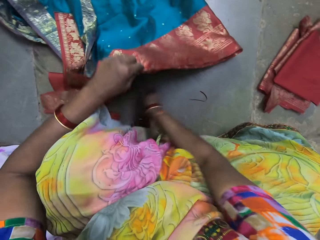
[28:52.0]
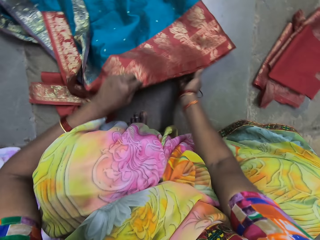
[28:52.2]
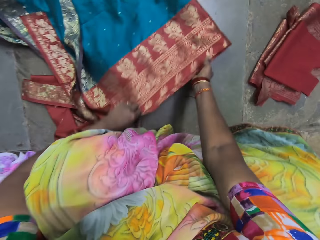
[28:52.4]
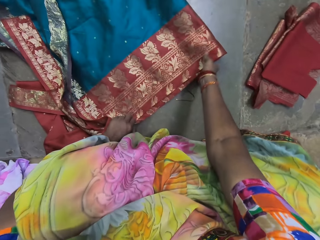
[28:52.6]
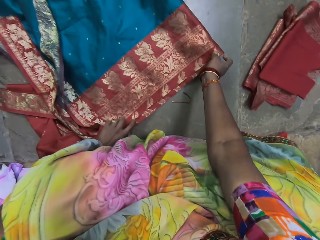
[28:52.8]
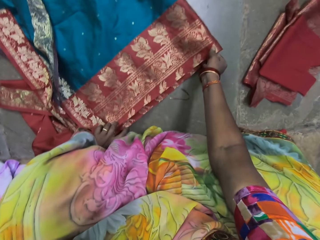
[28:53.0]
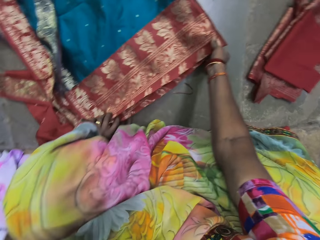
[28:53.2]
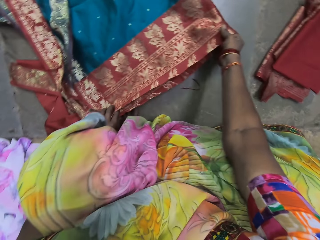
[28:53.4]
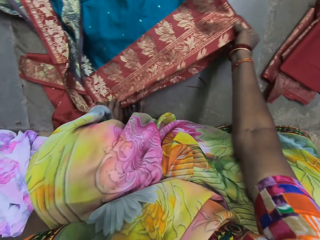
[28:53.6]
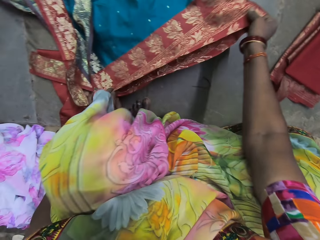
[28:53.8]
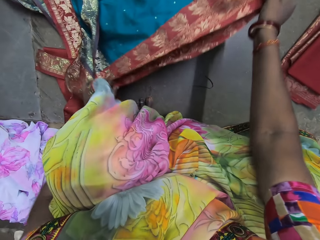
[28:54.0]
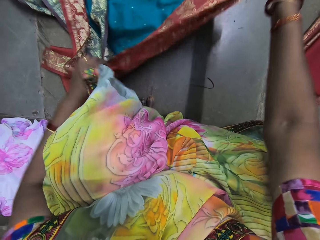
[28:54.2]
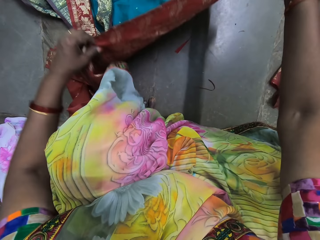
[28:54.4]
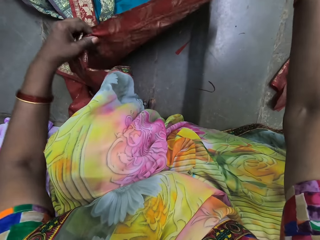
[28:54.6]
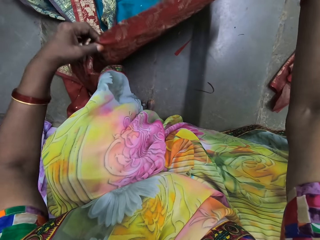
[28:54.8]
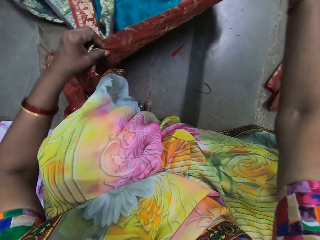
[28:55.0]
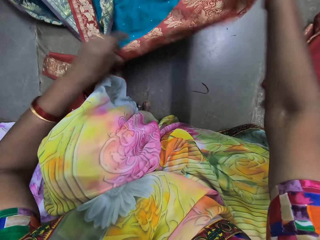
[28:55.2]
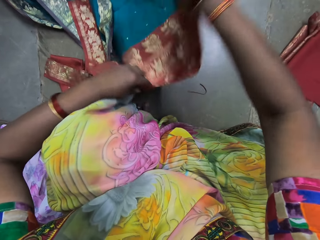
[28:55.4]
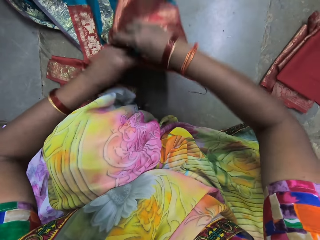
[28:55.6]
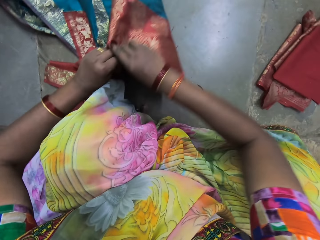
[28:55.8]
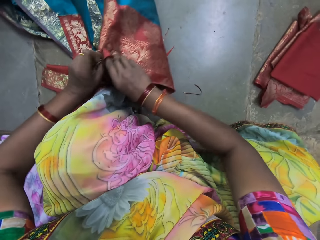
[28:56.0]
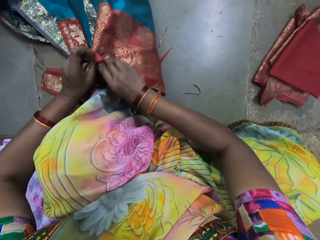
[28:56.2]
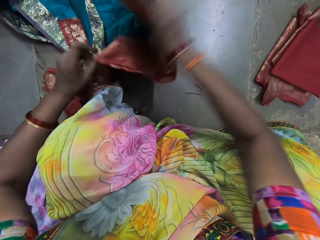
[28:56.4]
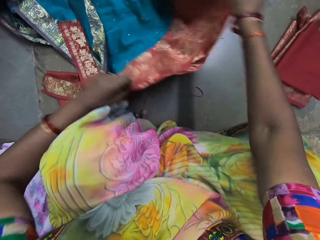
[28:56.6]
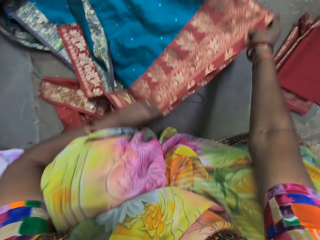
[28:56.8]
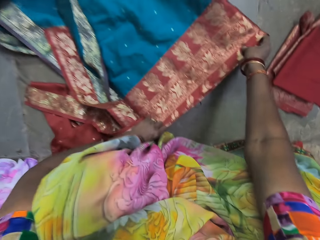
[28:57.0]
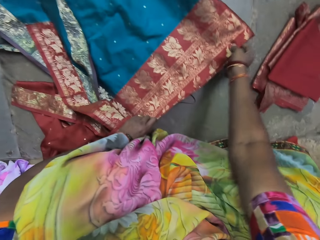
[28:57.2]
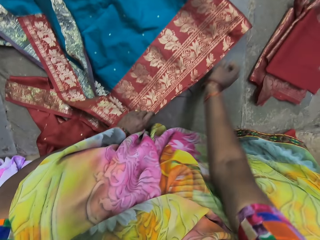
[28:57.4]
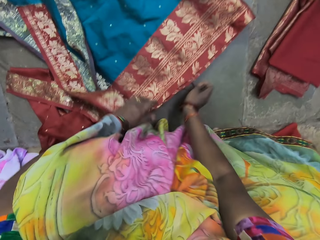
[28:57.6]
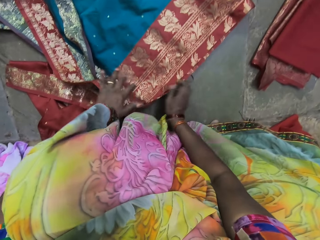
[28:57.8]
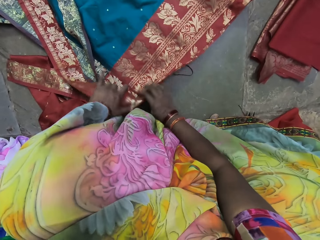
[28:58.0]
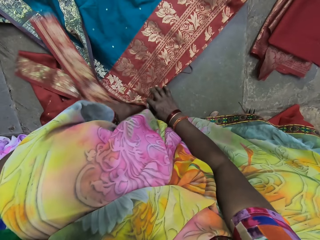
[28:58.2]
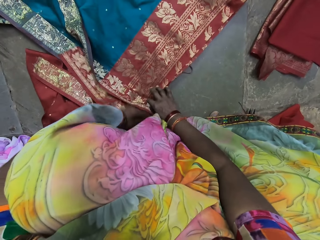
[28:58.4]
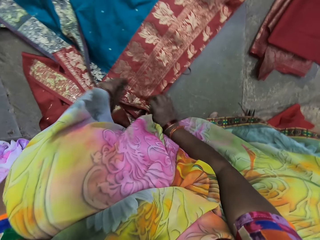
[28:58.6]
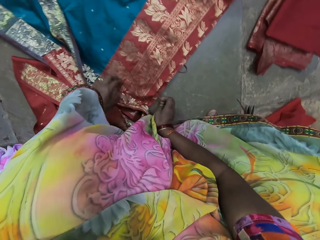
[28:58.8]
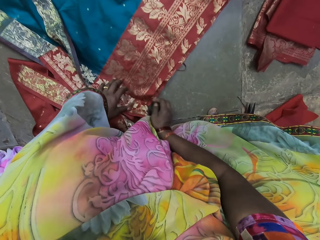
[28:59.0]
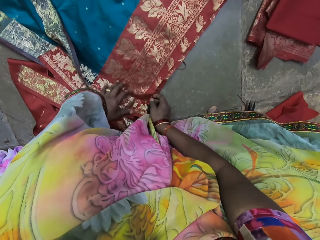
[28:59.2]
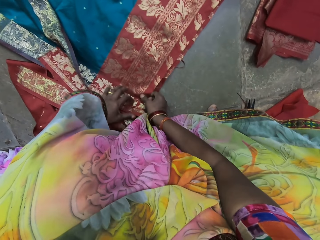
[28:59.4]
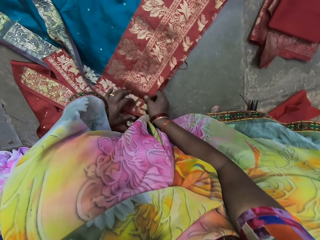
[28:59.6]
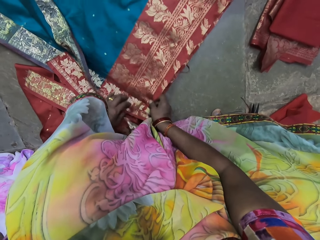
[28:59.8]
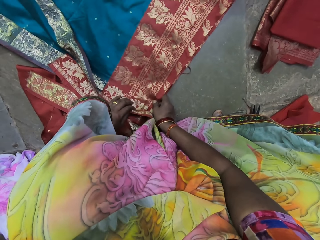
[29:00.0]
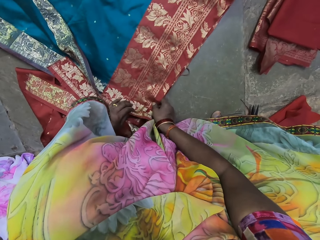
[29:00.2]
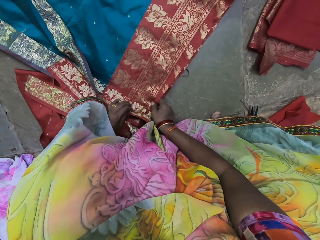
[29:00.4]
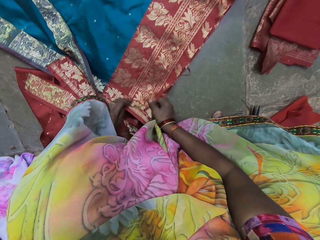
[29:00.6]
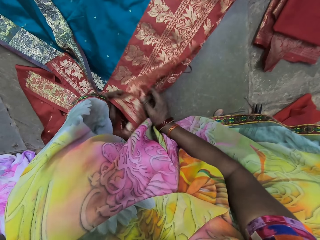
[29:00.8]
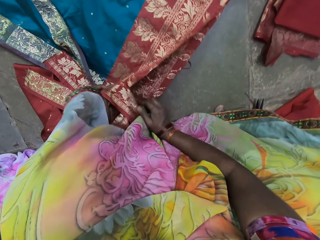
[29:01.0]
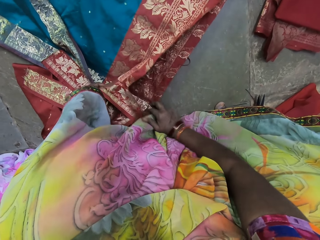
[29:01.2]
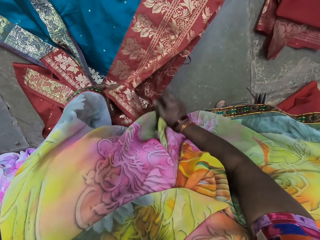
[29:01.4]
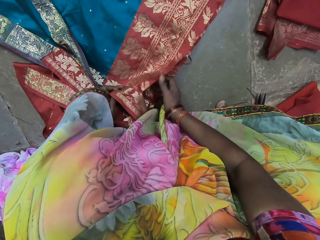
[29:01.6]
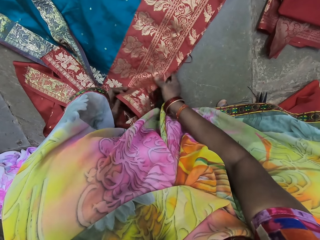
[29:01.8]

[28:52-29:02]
The camera wearer folds the cloth on the ground with her hands.

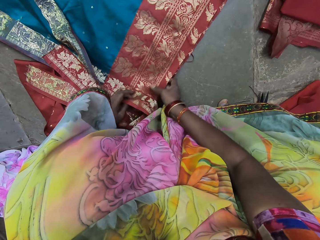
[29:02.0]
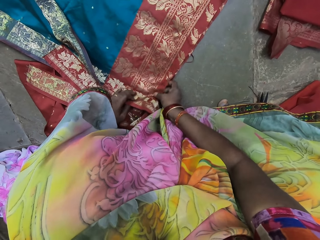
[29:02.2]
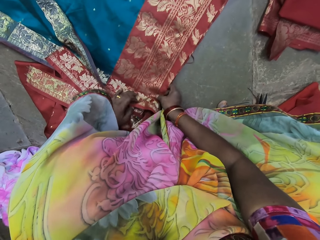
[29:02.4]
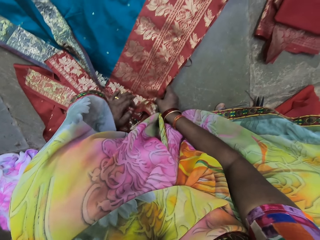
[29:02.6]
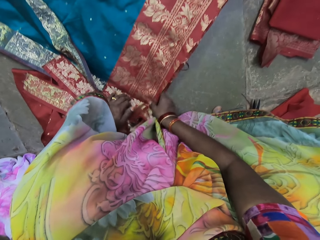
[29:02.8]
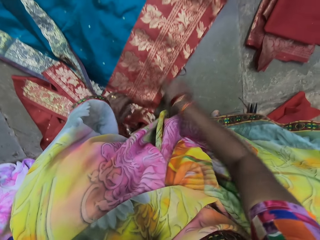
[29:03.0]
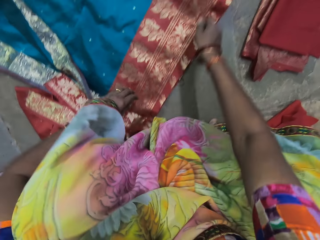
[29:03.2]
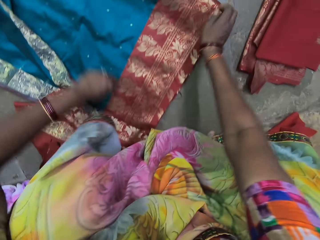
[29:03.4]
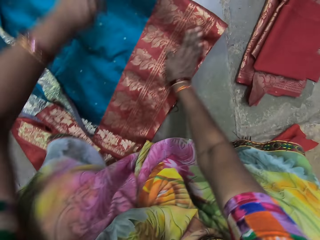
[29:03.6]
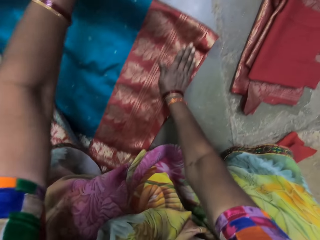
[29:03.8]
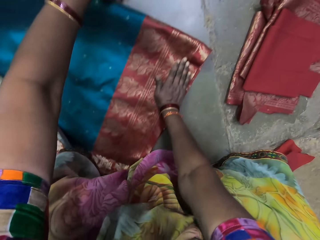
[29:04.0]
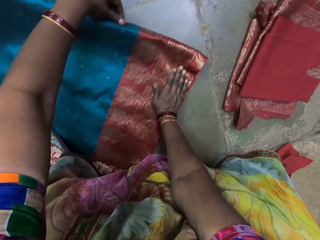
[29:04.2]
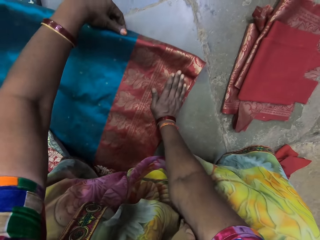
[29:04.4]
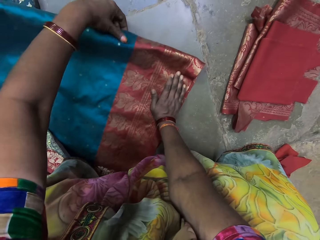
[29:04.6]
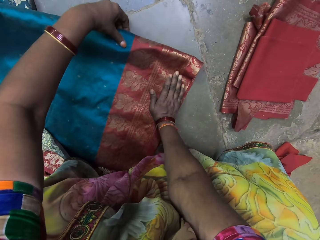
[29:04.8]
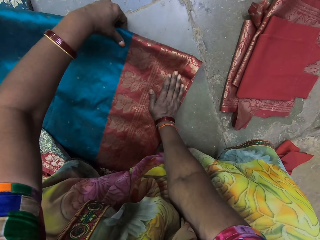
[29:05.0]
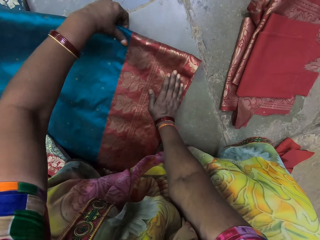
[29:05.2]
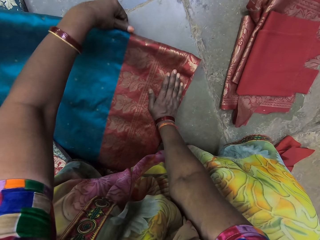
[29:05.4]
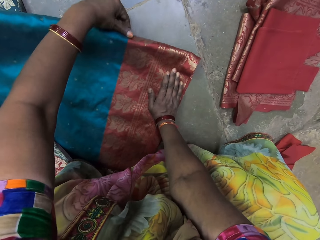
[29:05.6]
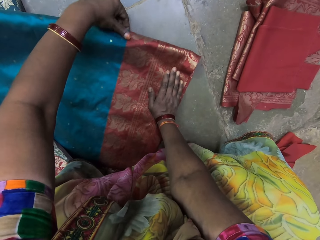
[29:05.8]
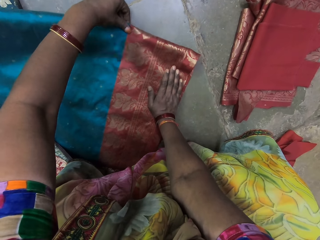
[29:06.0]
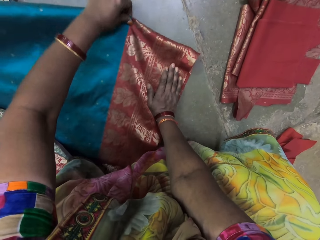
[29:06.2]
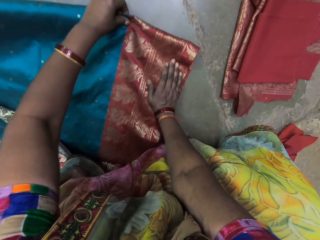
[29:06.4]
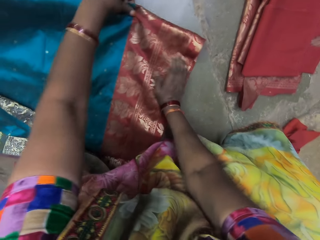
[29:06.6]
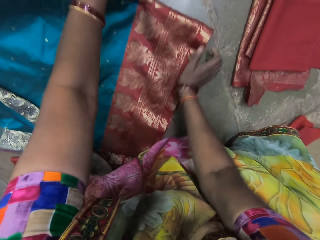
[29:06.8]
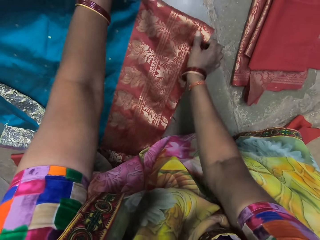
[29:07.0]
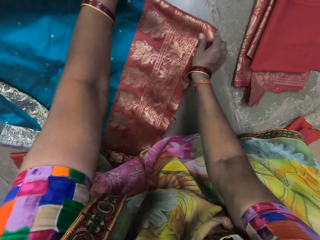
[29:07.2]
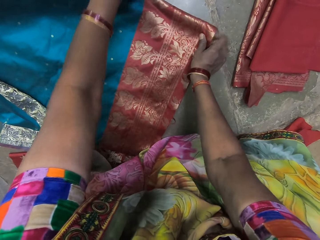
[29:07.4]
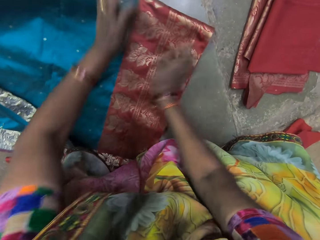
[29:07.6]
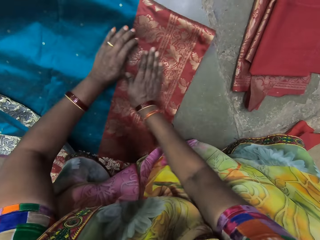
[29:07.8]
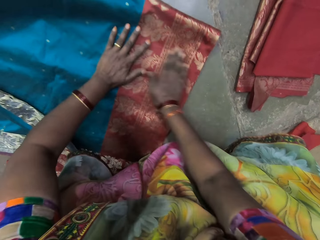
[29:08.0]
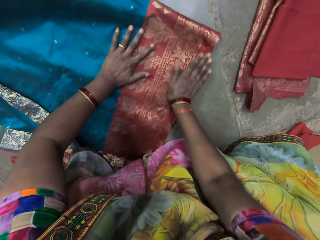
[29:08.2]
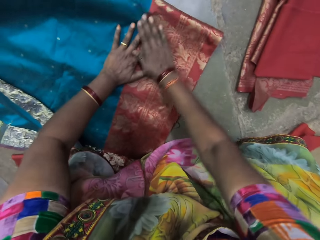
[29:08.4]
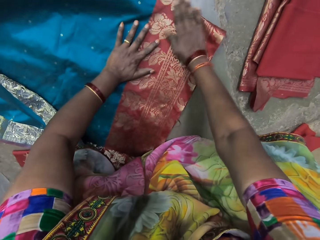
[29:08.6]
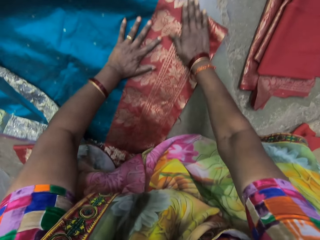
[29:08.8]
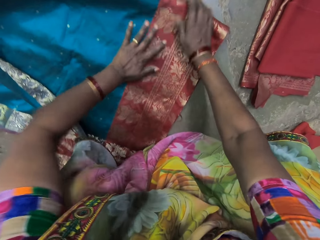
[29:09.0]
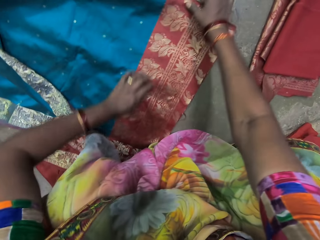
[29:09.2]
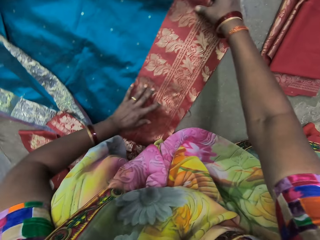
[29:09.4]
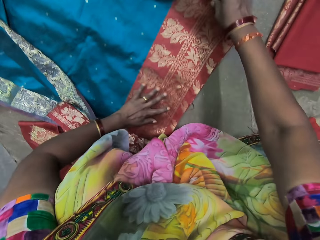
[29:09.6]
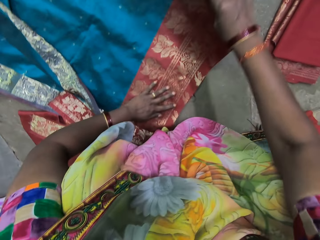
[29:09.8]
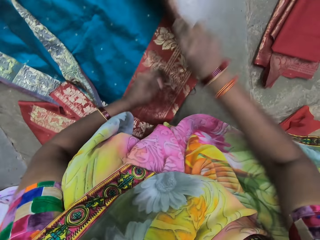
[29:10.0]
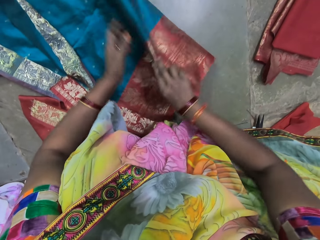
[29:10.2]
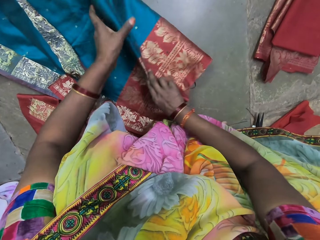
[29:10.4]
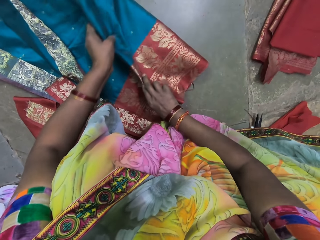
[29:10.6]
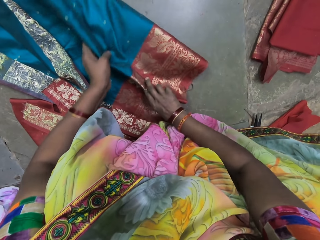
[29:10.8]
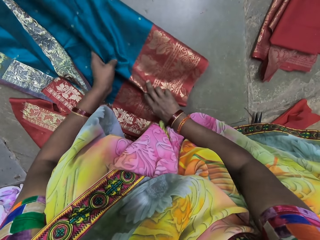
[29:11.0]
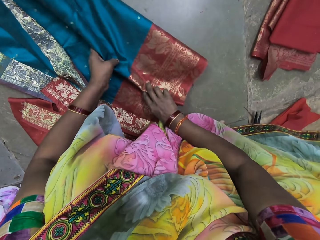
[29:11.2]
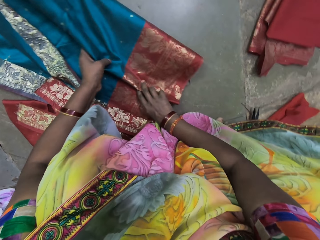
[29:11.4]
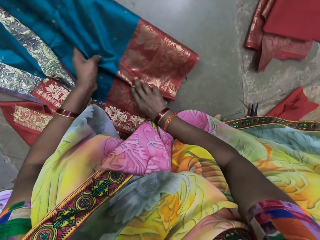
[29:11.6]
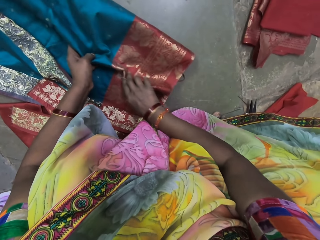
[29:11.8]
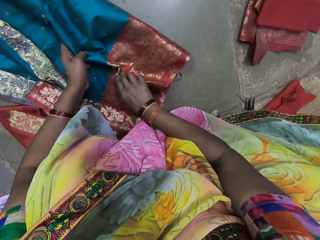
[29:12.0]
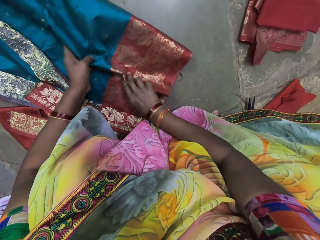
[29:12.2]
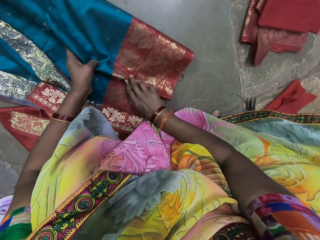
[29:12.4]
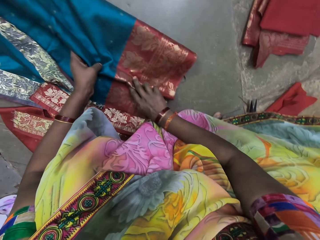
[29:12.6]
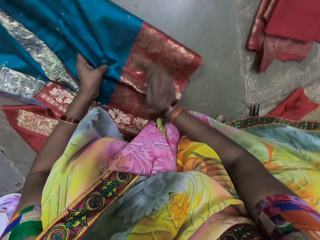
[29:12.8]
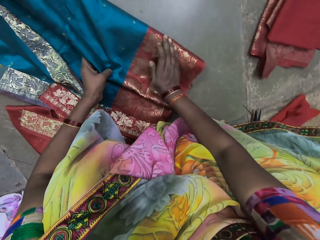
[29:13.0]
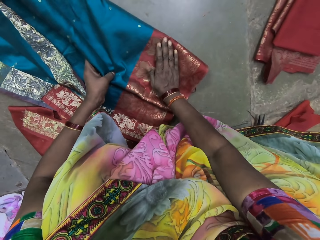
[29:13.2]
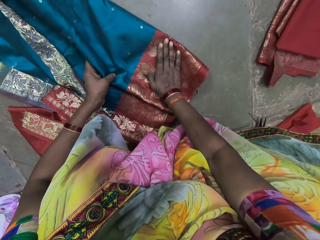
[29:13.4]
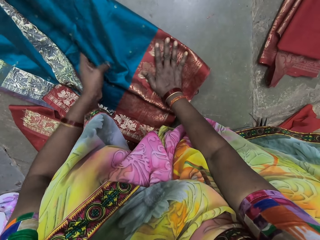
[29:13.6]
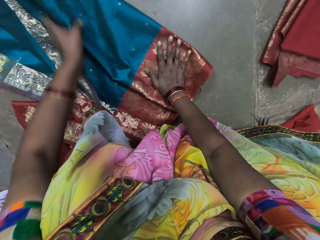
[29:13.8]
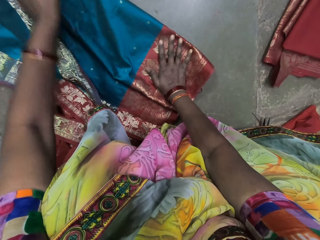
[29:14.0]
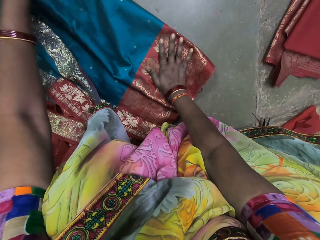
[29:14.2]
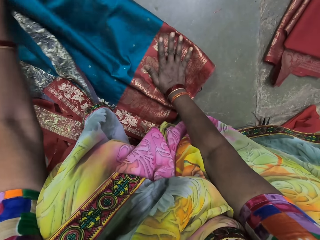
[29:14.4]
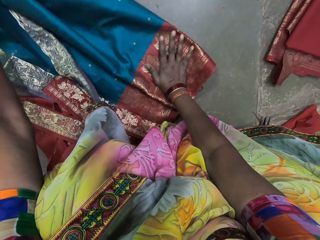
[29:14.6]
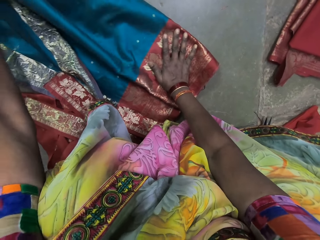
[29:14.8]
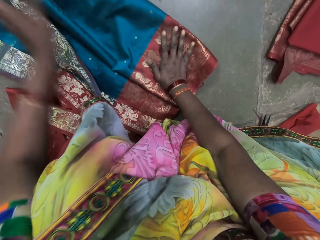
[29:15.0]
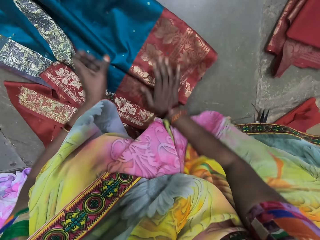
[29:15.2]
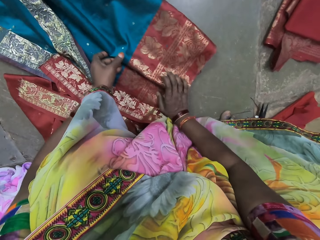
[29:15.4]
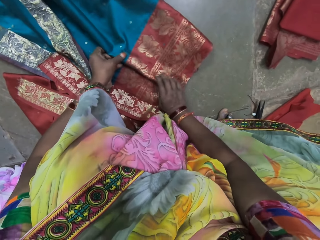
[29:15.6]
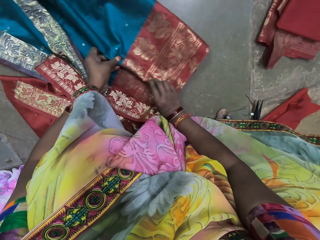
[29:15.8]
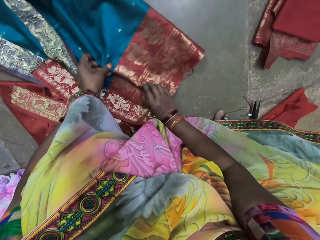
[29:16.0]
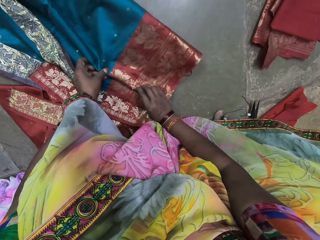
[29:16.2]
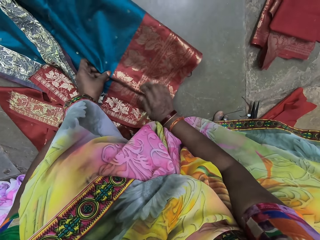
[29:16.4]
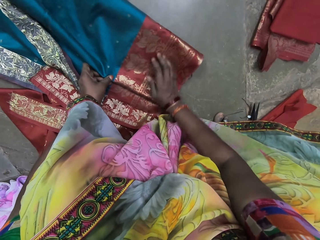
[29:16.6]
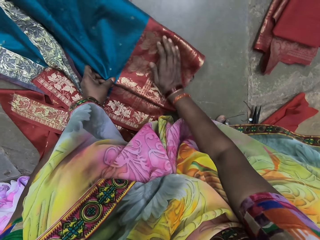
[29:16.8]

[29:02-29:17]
The camera wearer straightens the cloth. They fold the cloth.
